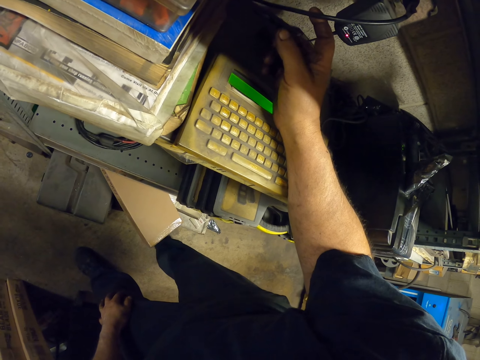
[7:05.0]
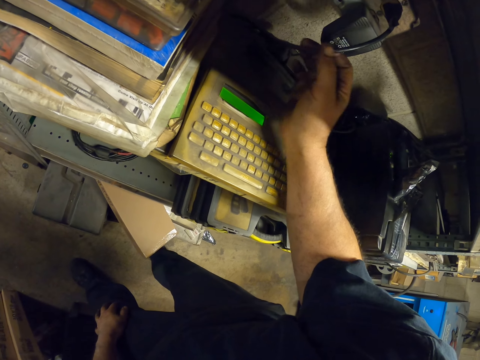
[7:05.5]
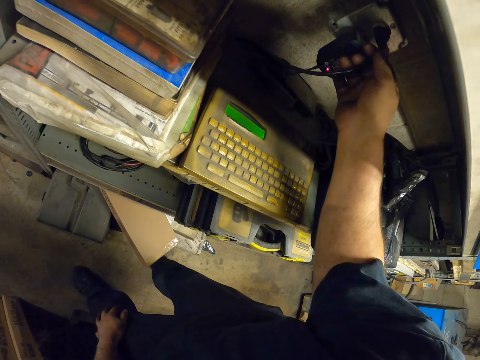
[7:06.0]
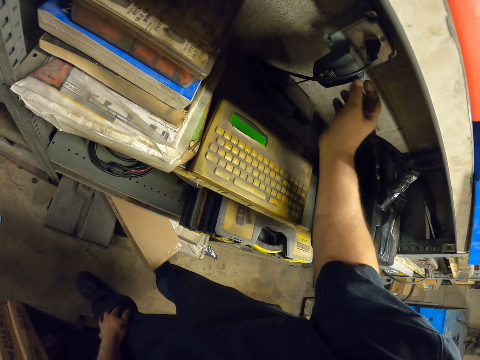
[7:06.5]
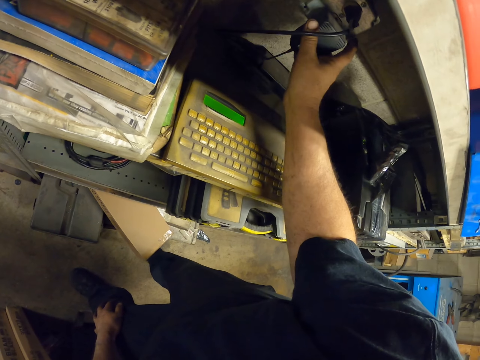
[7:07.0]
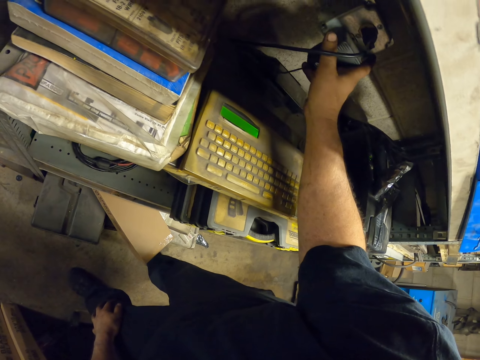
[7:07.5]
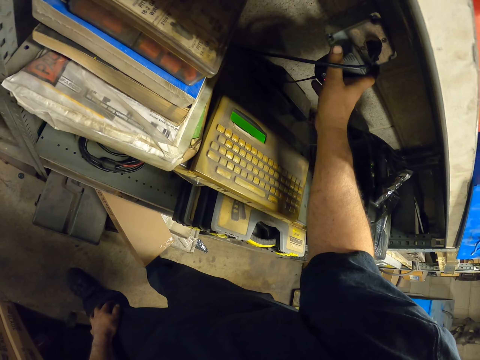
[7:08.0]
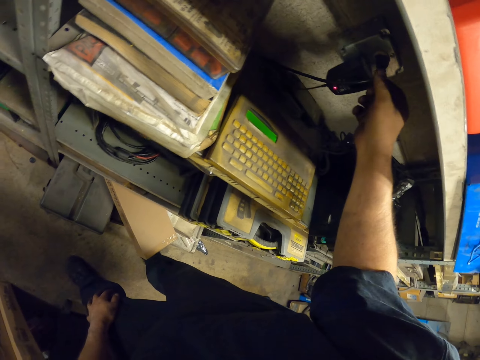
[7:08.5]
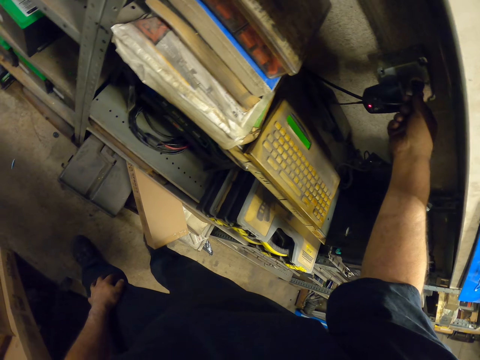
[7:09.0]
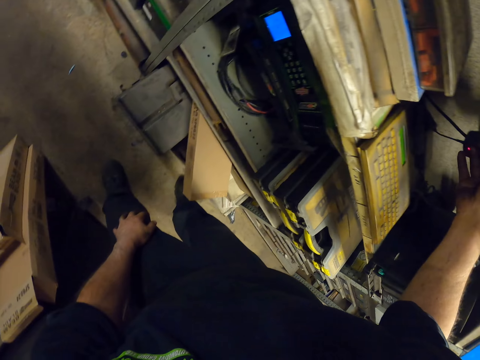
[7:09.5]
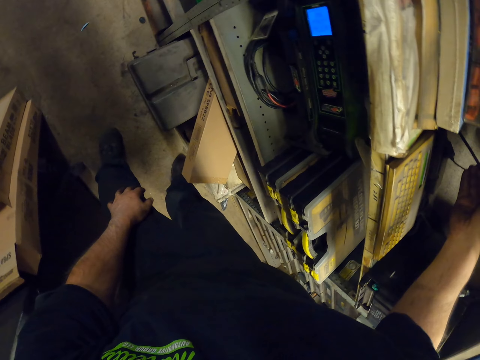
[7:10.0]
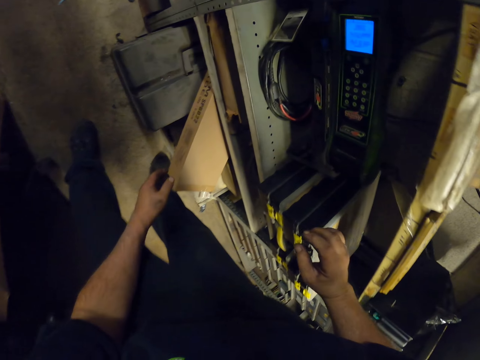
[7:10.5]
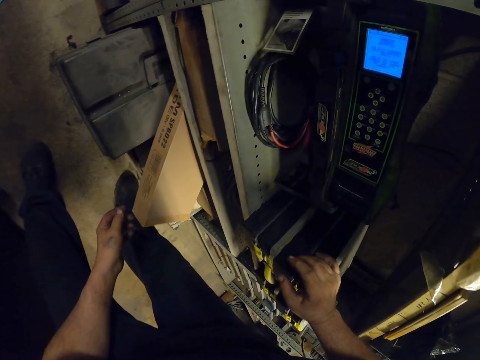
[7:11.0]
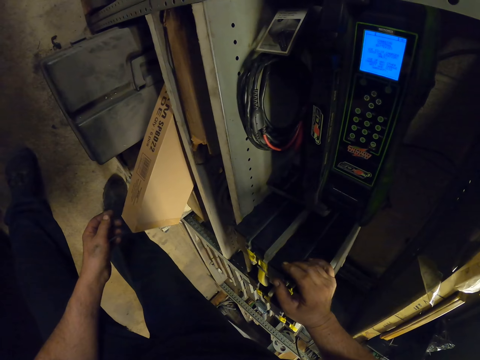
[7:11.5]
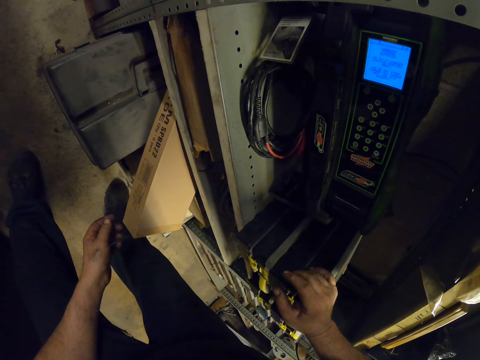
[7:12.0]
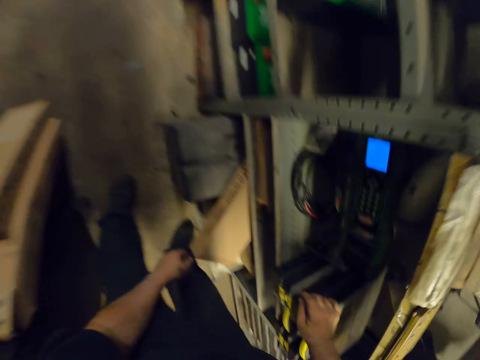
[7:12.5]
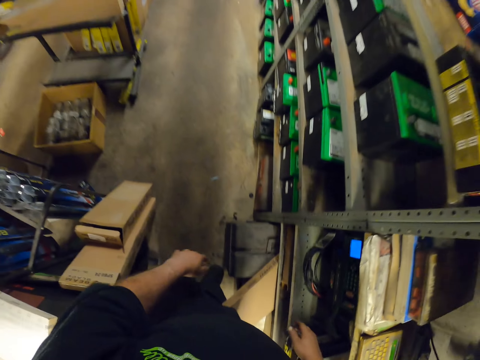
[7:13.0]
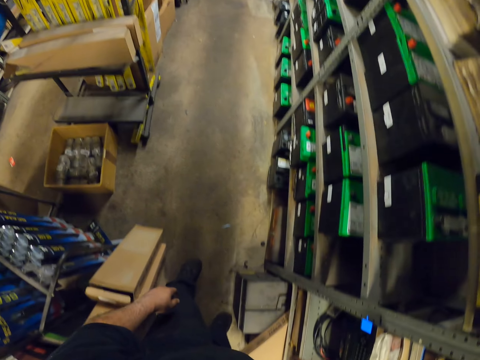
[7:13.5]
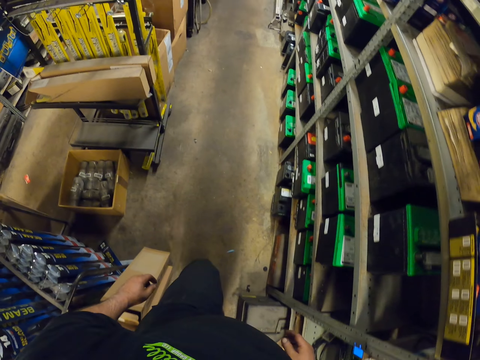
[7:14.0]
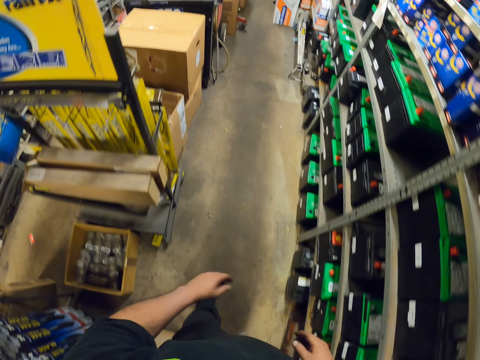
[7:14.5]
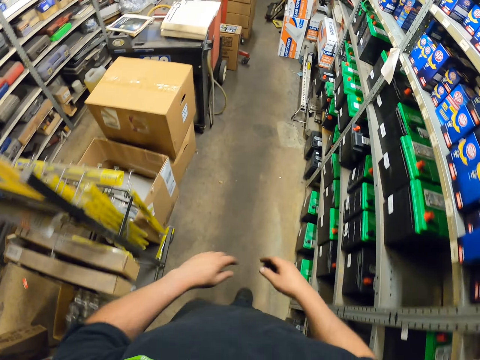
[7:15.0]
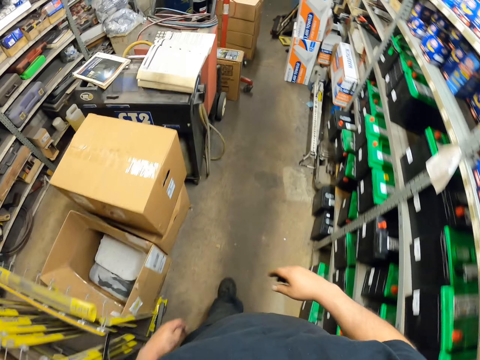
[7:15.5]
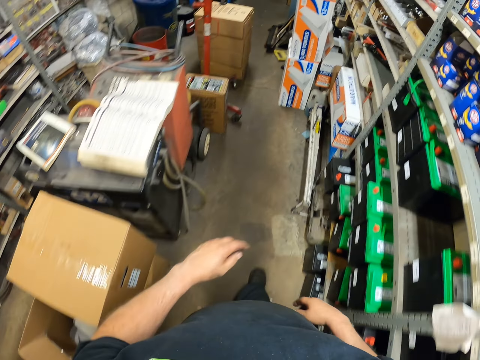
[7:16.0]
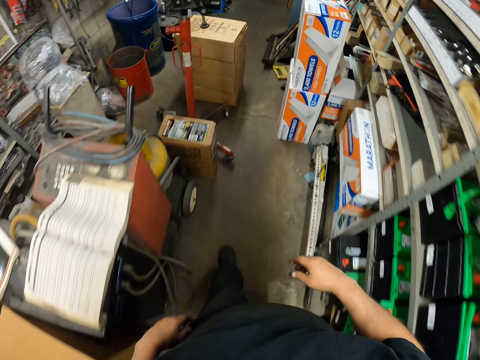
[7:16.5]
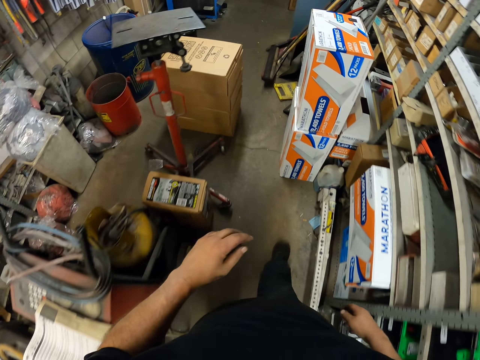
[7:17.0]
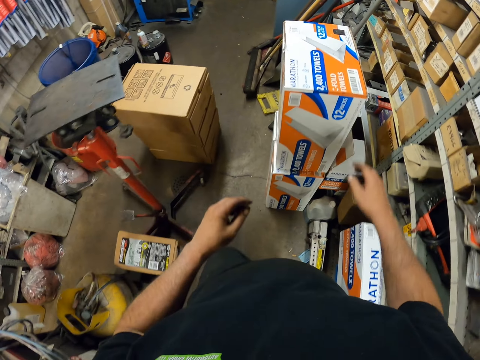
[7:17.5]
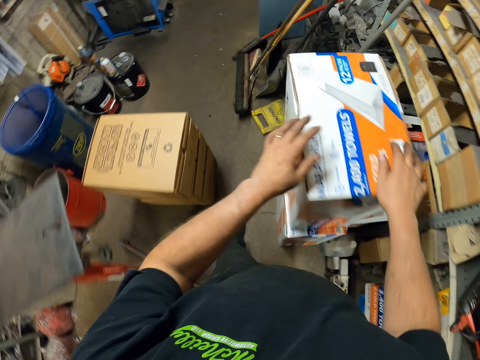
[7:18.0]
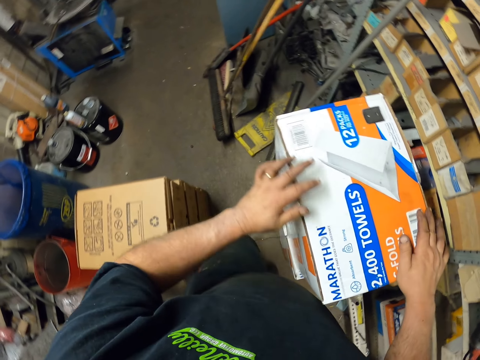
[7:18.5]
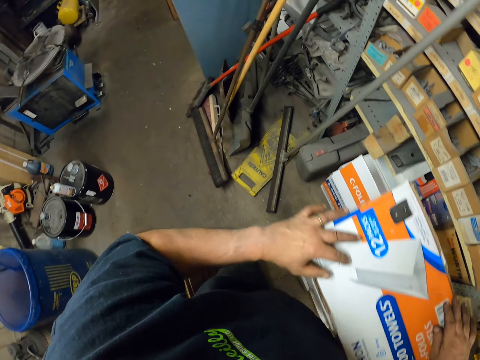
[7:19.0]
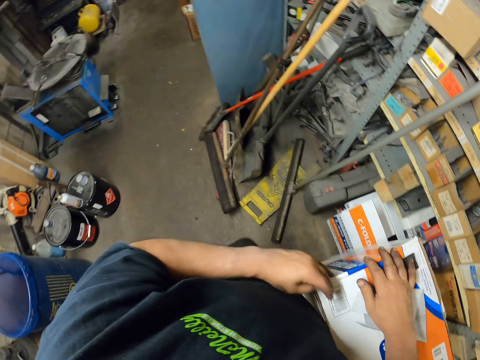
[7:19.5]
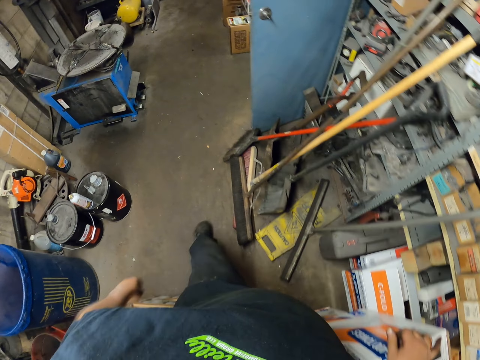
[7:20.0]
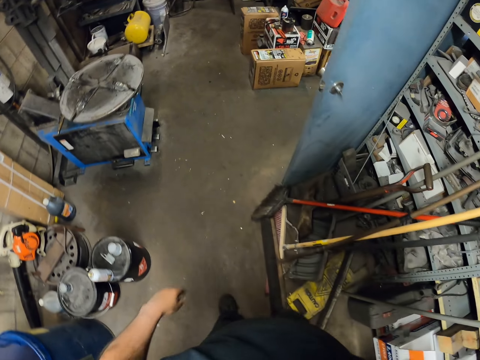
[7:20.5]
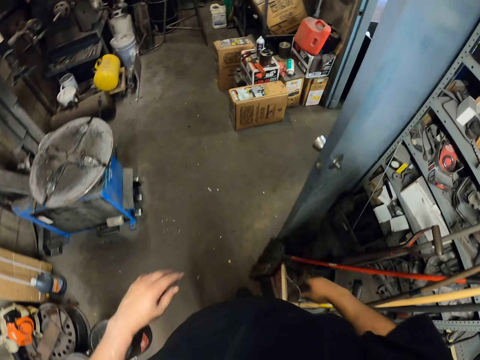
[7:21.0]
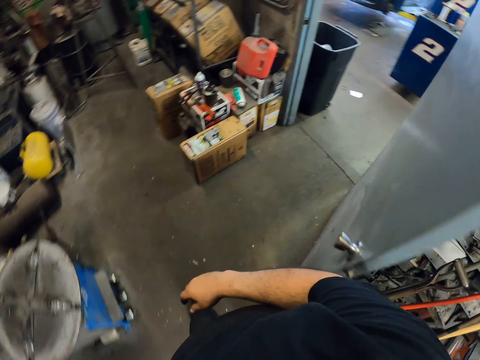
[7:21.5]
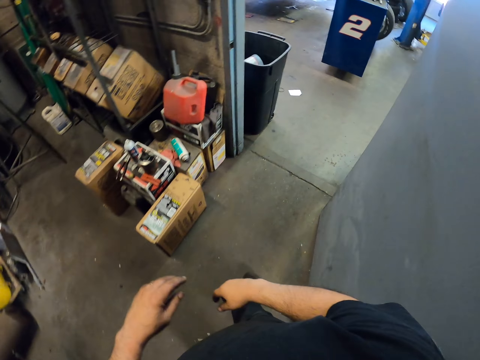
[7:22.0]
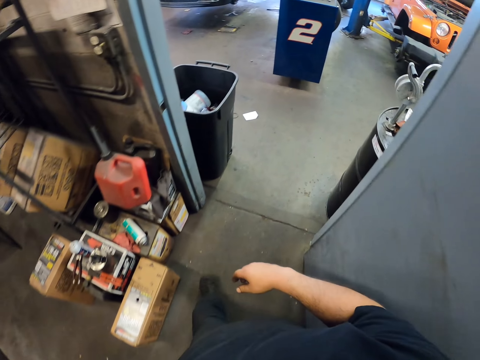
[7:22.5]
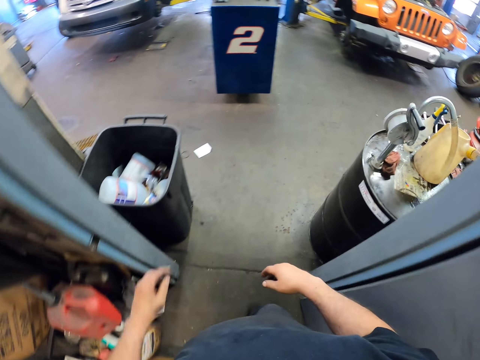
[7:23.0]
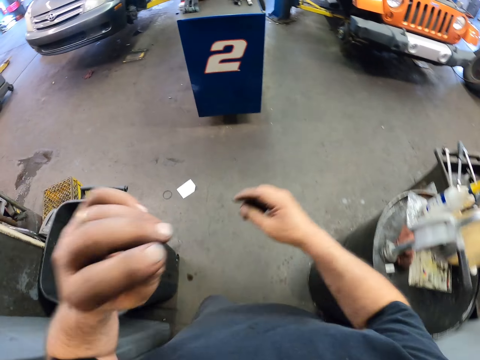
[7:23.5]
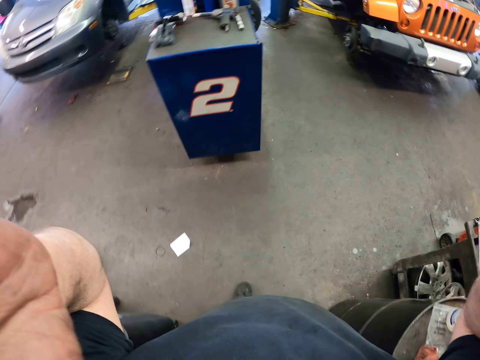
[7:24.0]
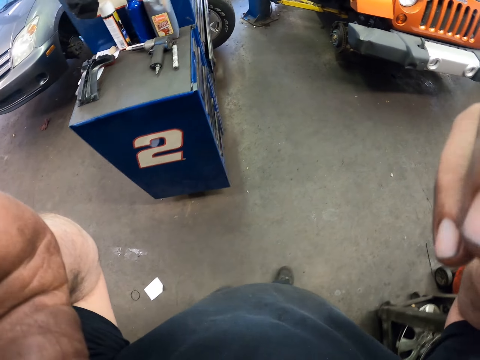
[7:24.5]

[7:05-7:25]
The camera wearer touches a socket or plug. He walks in the garage. He touches a box. He walks in the garage. He touches his face. He touches the camera.
